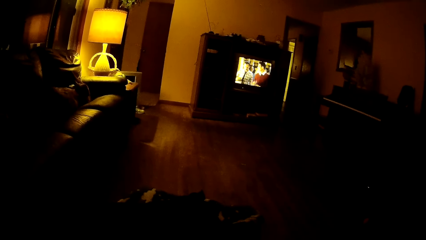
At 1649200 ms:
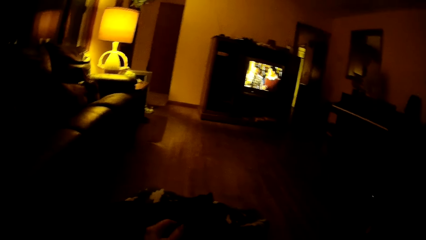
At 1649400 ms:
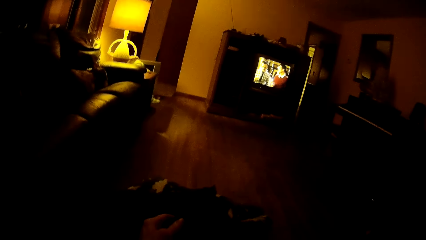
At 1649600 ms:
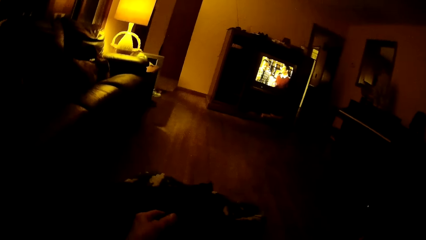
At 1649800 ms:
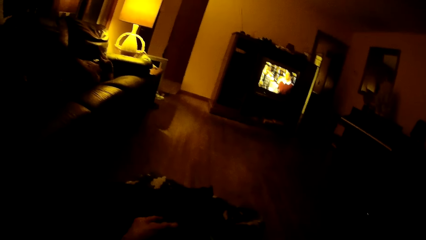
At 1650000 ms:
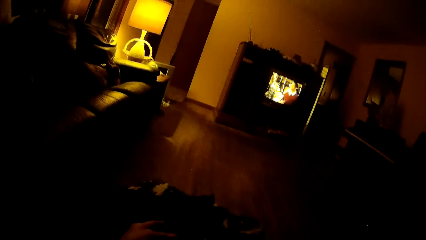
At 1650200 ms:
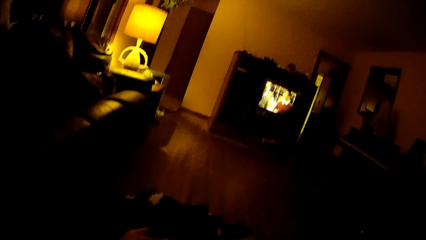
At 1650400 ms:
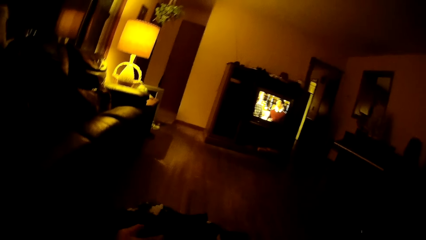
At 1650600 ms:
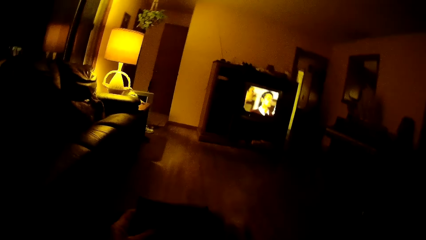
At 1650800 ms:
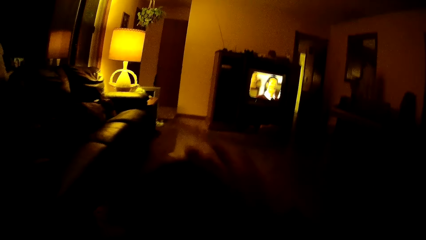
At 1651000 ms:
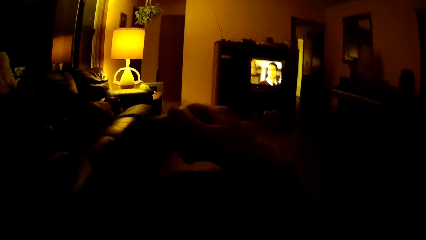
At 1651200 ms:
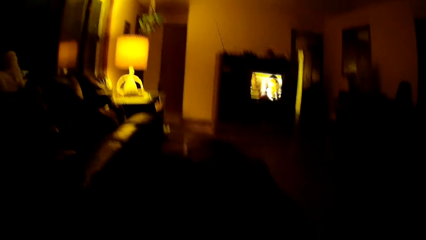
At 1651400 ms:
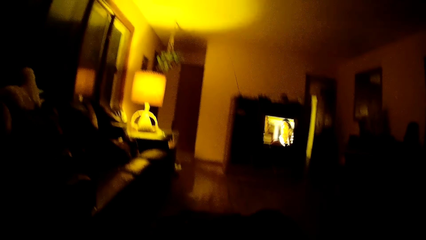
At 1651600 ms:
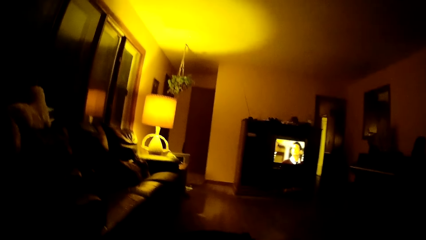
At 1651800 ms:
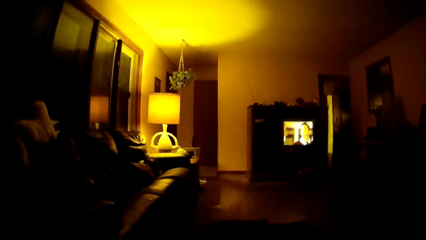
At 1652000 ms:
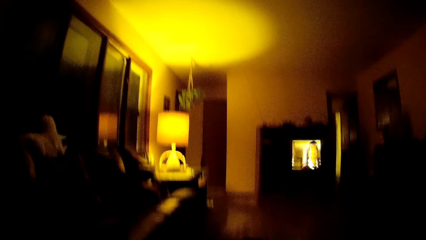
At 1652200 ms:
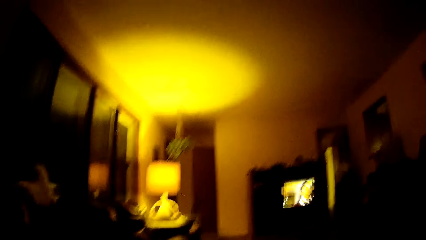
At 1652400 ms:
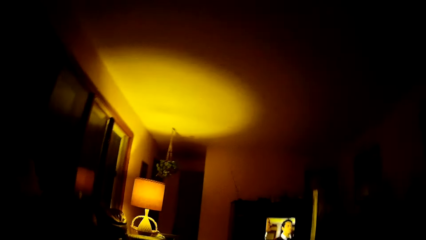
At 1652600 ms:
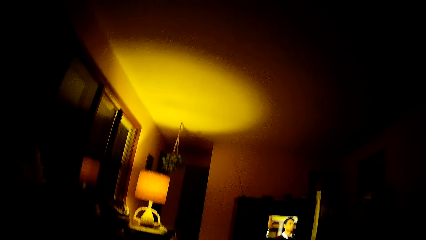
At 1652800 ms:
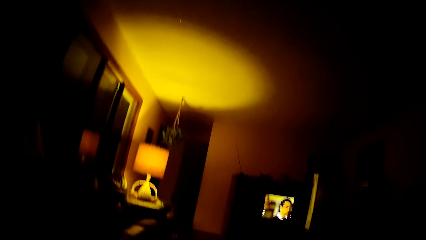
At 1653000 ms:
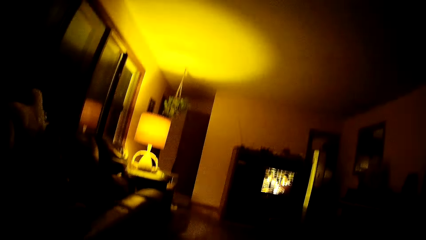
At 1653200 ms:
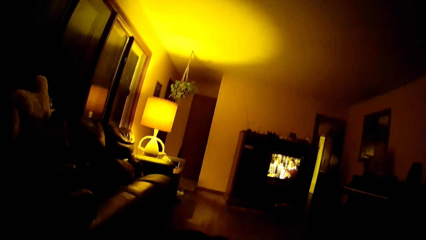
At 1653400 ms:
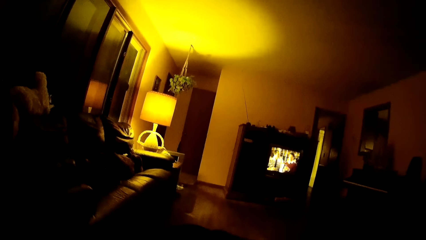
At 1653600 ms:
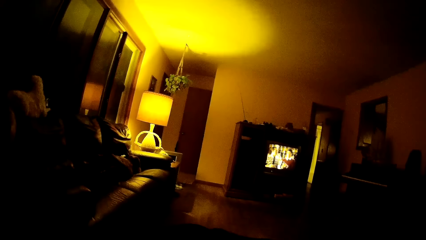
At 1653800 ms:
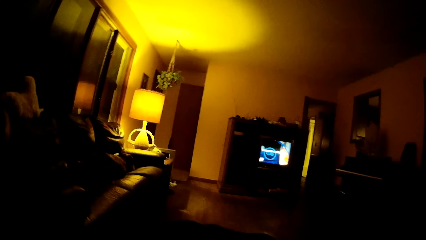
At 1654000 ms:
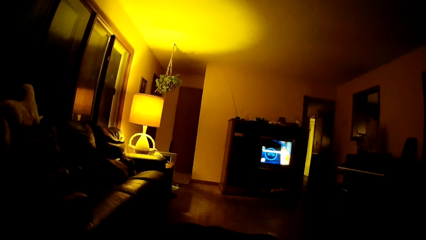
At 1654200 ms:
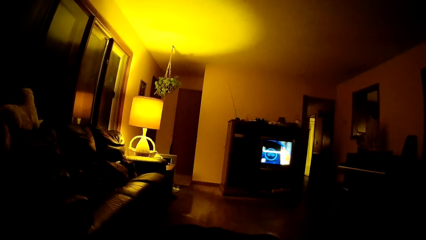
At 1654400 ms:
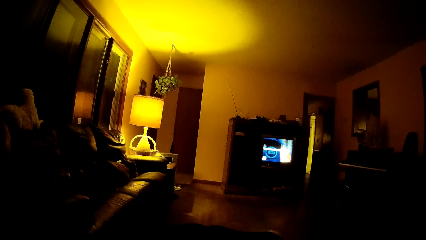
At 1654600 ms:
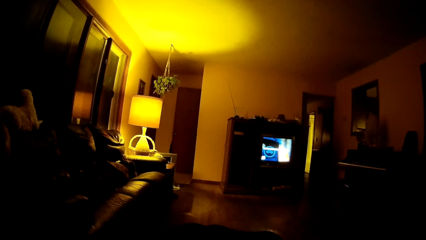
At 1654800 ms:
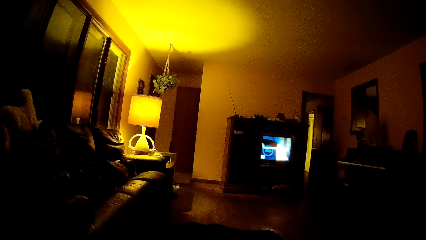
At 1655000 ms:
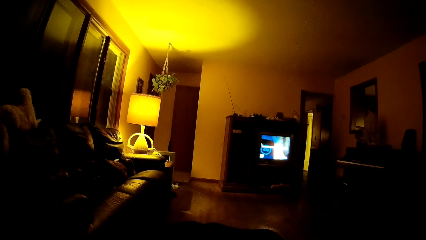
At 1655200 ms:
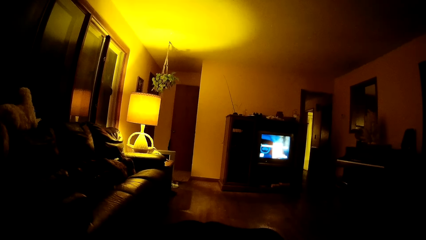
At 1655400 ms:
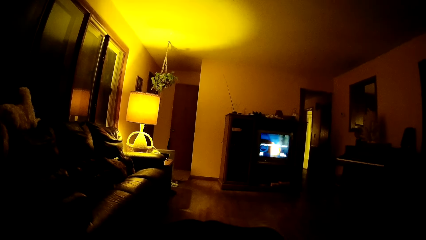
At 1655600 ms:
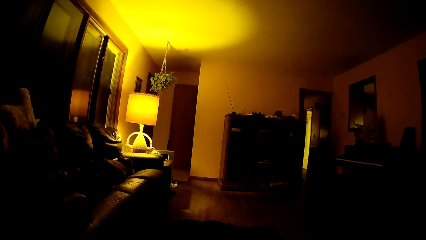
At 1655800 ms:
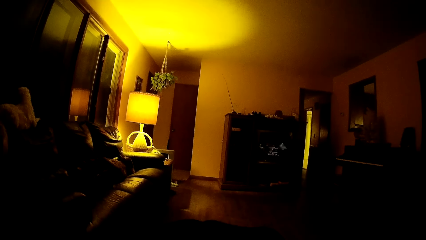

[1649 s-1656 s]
The camera wearer covers himself with a cloth.

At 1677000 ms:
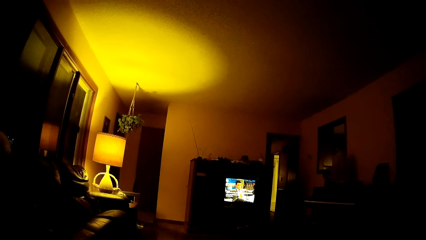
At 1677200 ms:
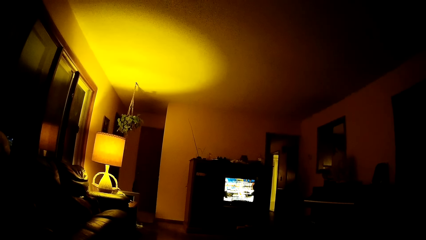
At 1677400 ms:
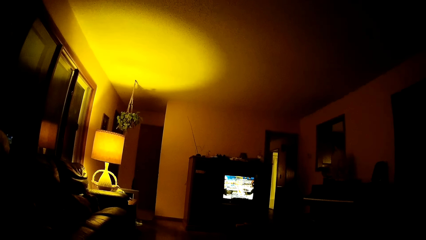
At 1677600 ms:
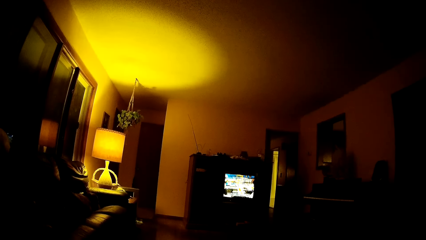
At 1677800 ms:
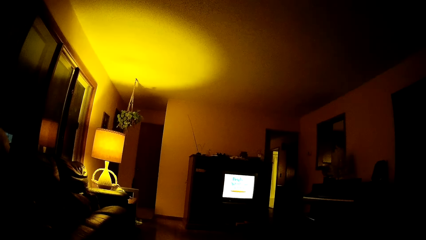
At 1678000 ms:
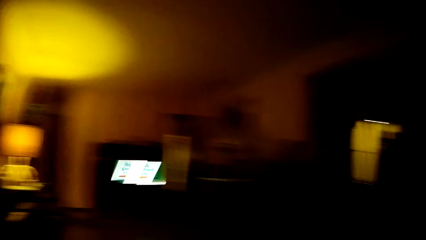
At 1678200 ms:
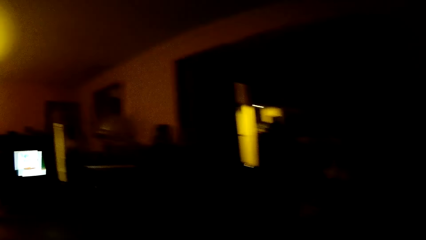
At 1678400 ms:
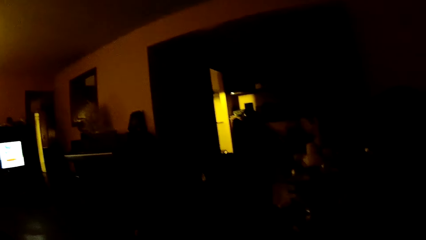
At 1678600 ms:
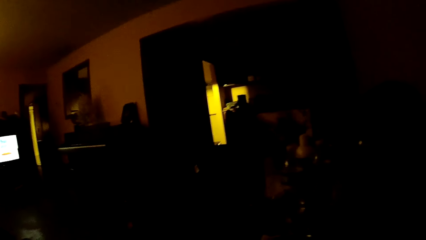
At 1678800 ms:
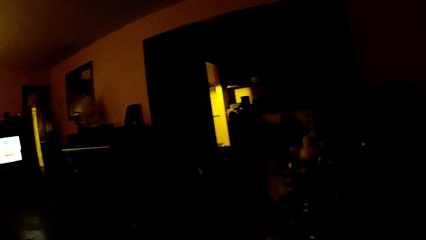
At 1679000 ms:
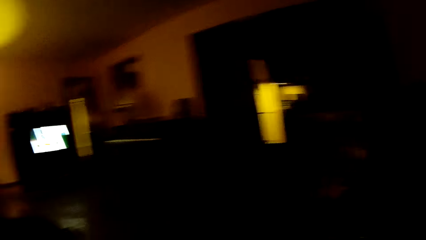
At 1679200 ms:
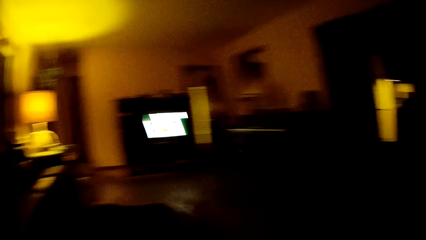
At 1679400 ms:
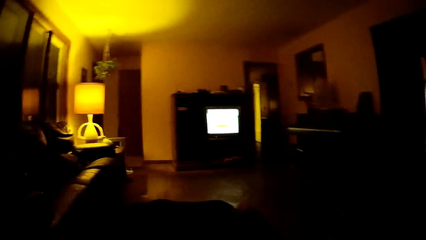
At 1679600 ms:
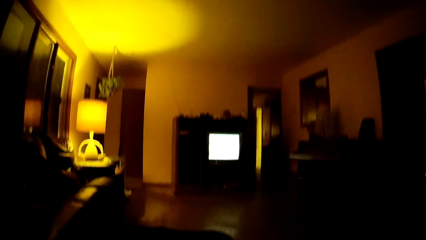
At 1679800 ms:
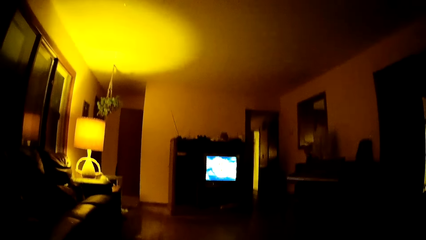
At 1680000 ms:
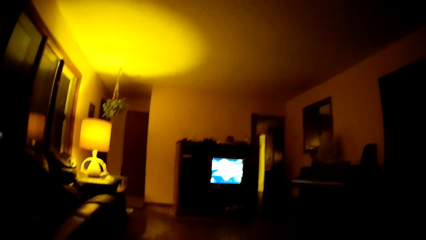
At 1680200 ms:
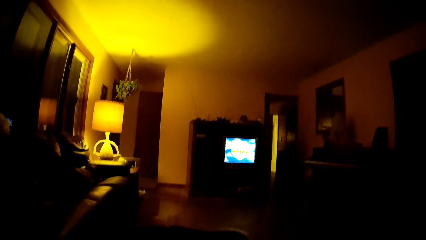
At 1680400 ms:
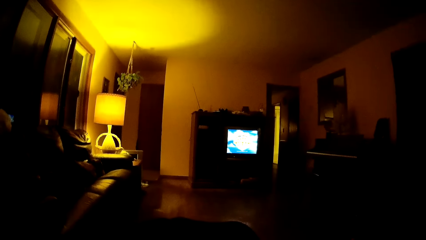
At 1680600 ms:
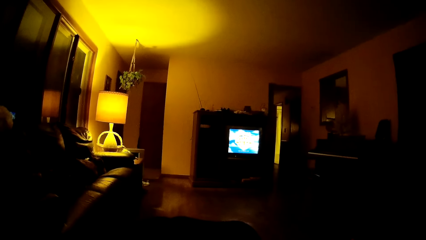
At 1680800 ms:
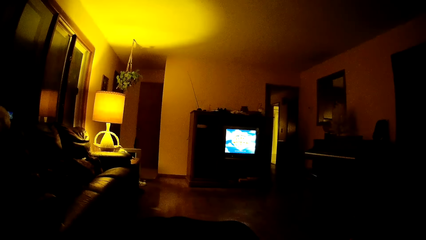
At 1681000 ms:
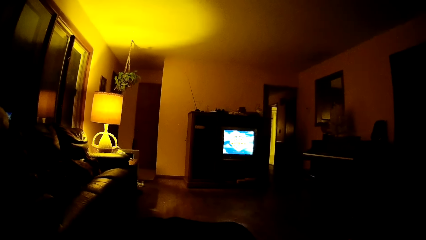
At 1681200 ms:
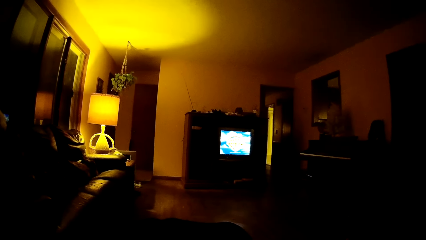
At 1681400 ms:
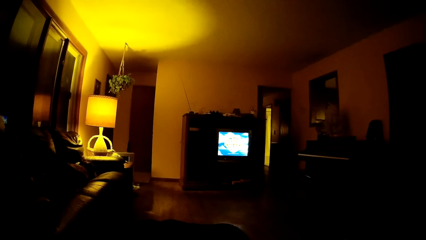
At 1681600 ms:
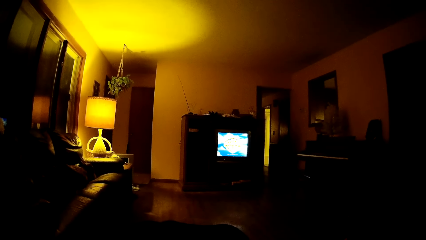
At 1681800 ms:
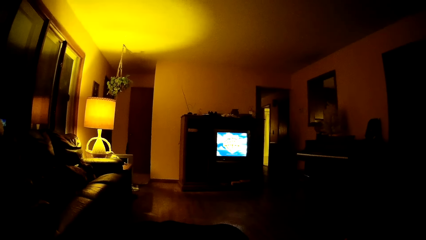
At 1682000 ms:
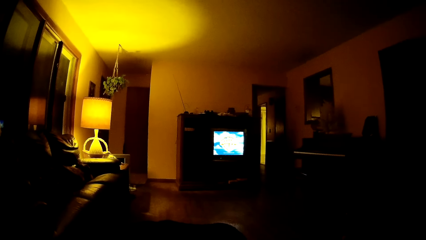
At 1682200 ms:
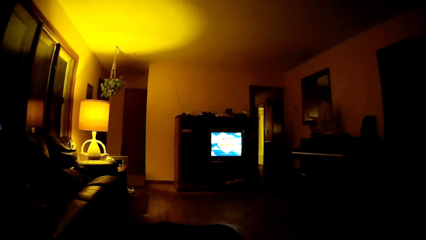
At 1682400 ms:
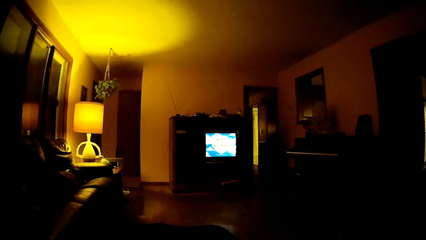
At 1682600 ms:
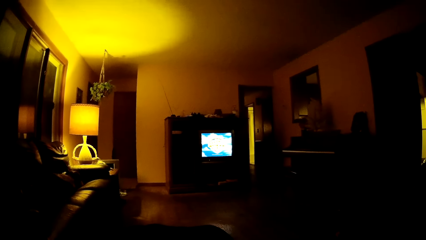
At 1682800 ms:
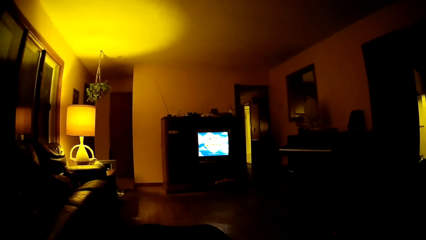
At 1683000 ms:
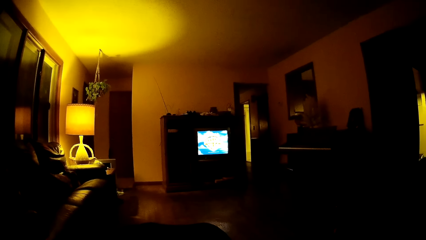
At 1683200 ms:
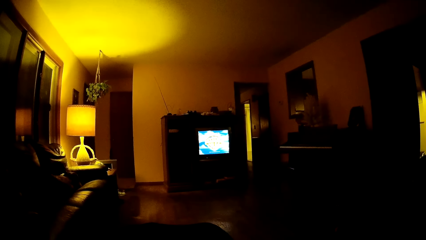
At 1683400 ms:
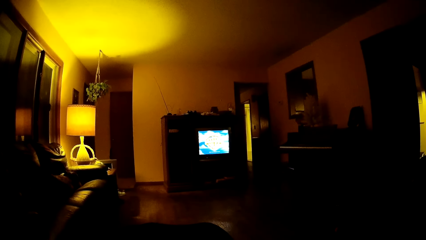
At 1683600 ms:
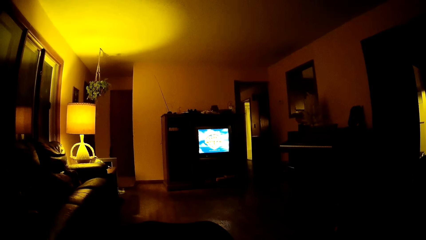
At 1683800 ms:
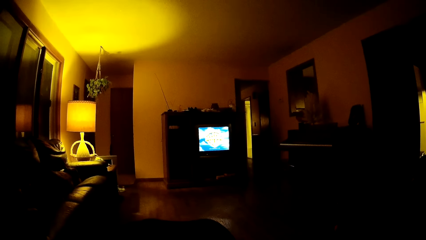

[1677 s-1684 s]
The camera wearer looks around.

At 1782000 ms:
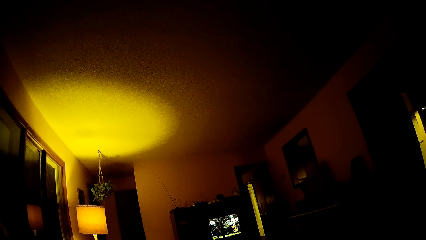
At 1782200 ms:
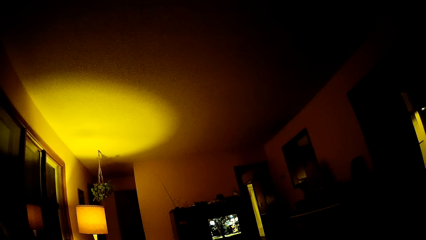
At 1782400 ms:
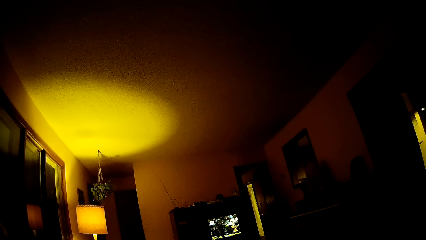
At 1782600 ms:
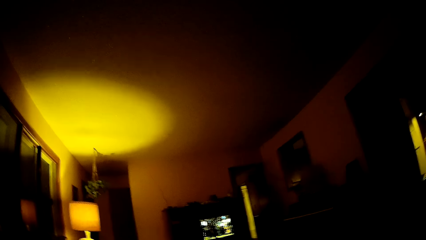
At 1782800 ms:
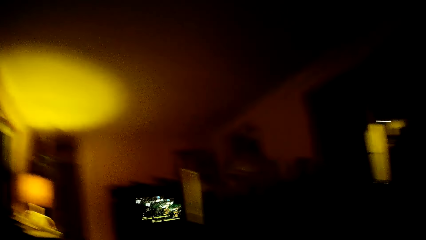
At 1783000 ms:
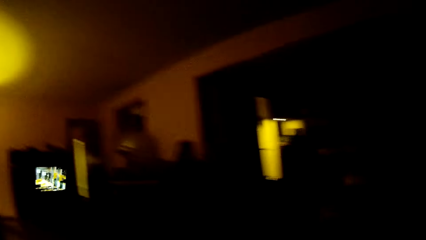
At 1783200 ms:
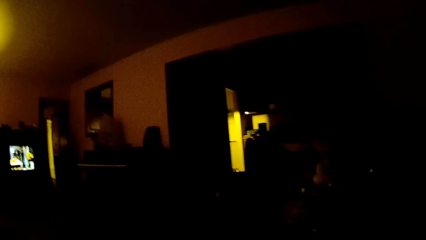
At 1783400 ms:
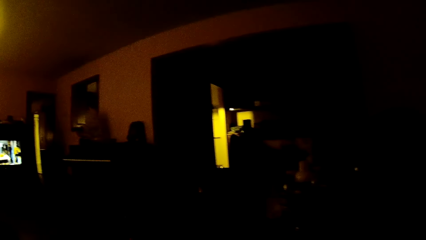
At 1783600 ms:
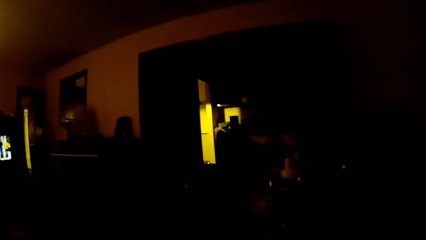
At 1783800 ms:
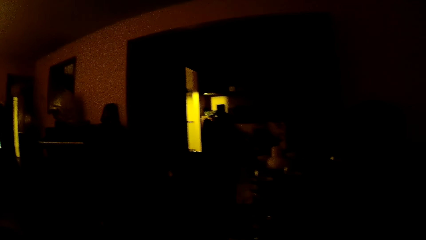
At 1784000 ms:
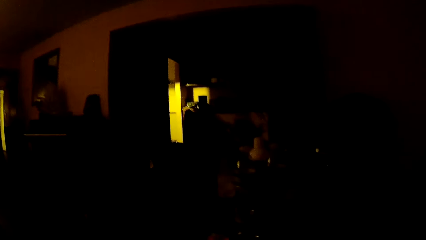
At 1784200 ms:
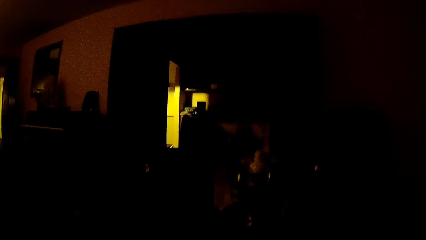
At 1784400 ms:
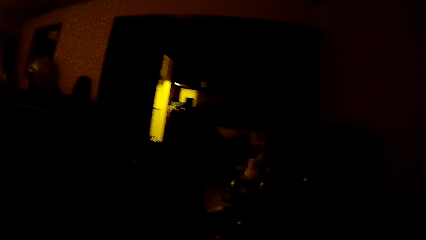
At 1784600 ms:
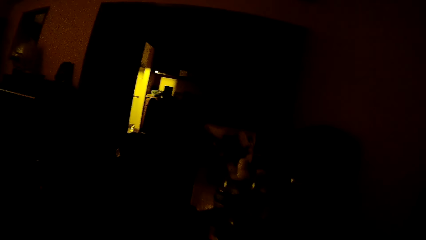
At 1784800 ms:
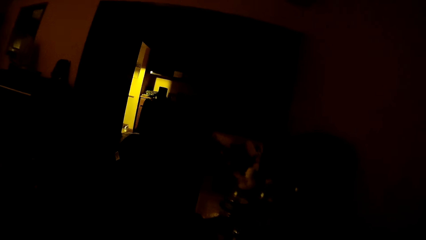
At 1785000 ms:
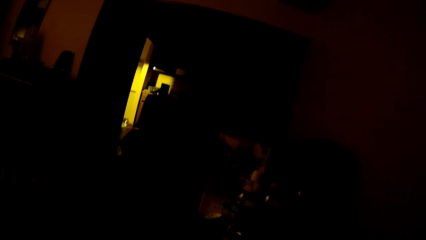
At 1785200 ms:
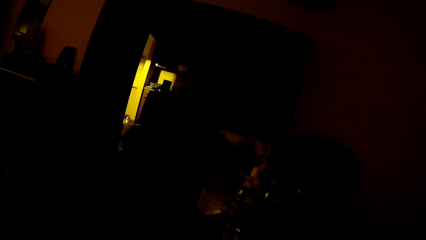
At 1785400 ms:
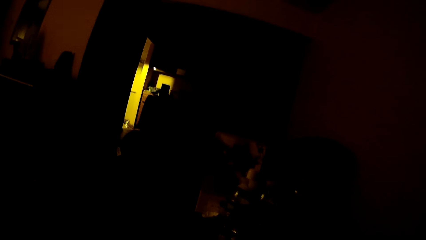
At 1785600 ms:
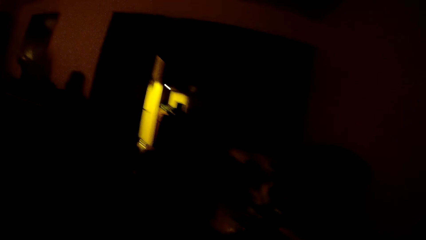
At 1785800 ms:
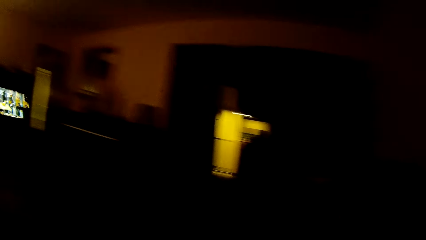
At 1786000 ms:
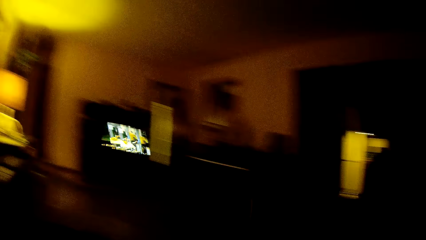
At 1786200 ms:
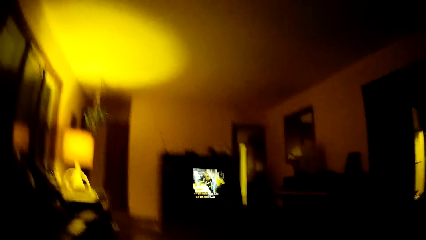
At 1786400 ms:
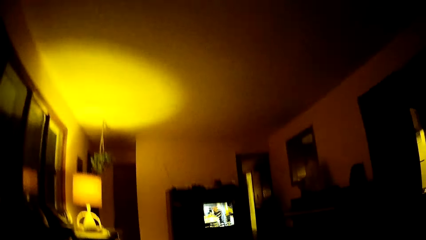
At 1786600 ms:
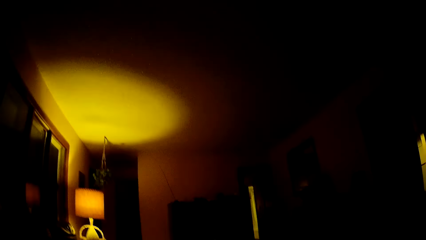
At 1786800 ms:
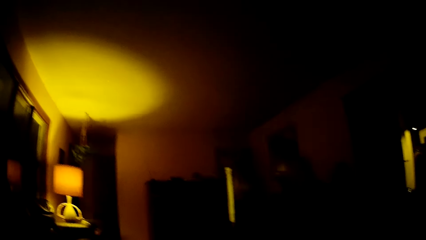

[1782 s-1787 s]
The camera wearer looks around.
